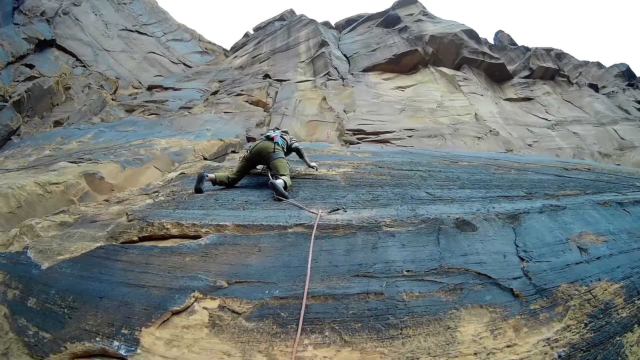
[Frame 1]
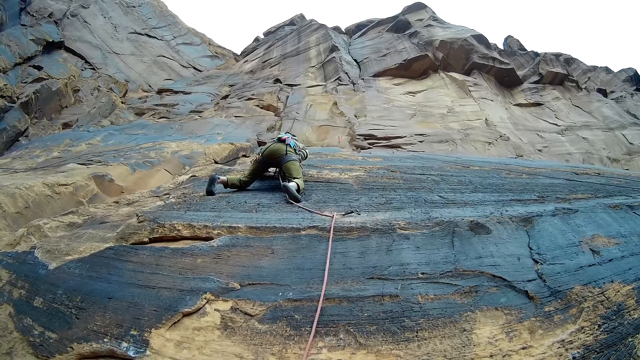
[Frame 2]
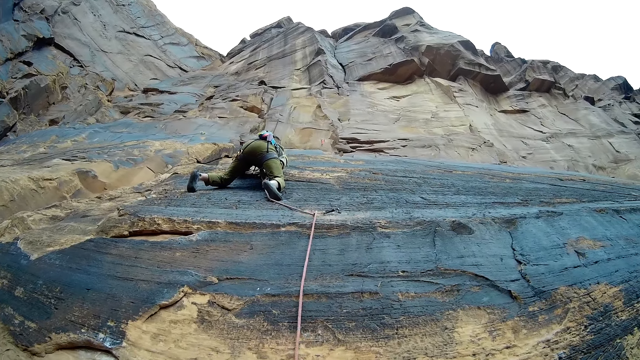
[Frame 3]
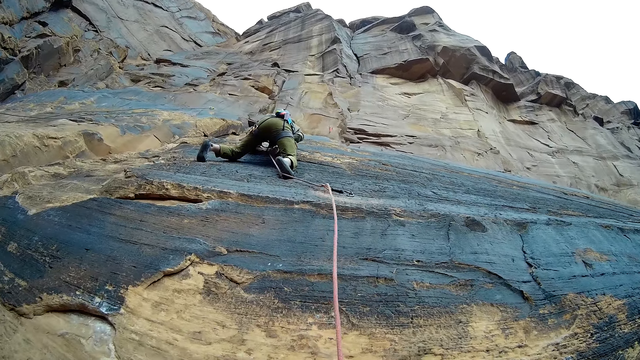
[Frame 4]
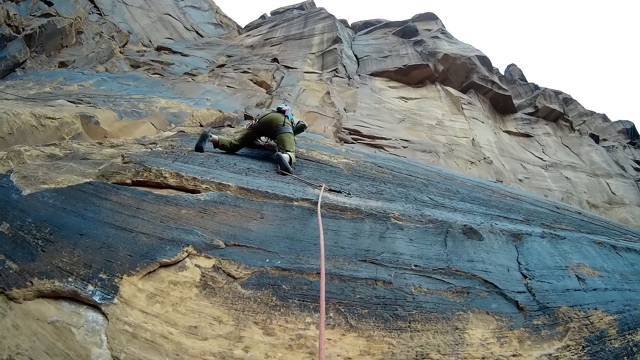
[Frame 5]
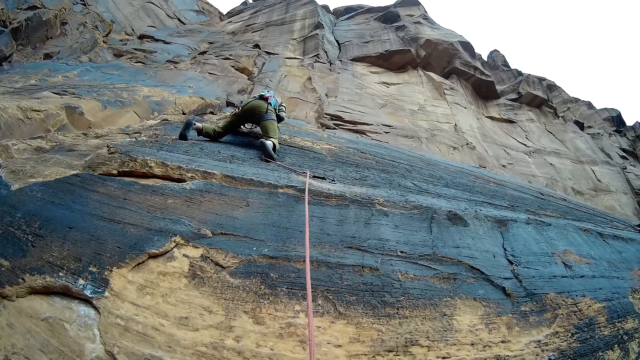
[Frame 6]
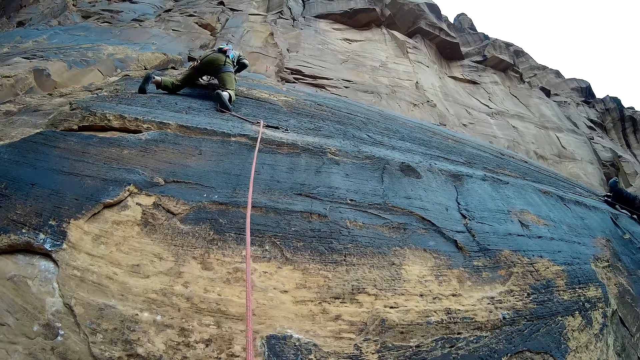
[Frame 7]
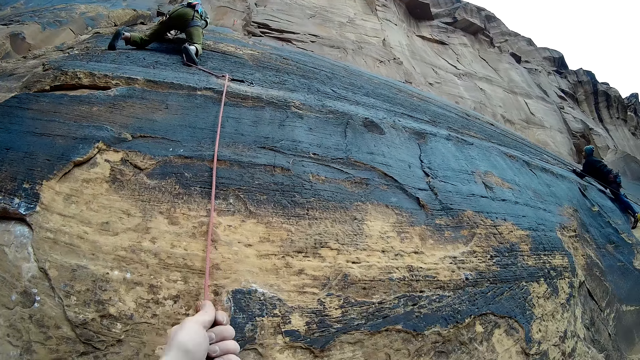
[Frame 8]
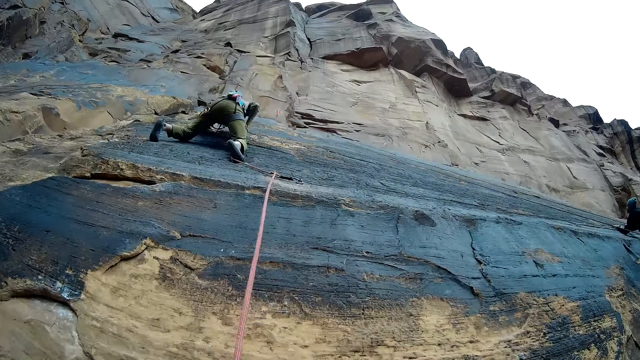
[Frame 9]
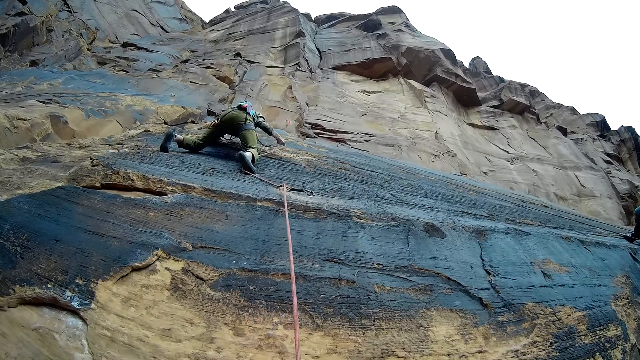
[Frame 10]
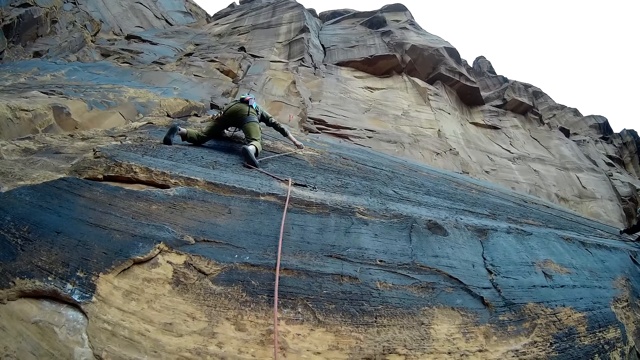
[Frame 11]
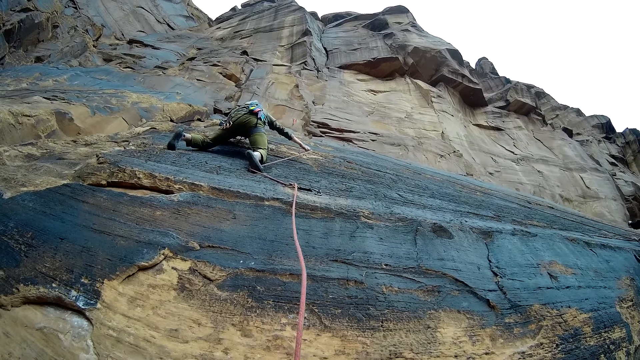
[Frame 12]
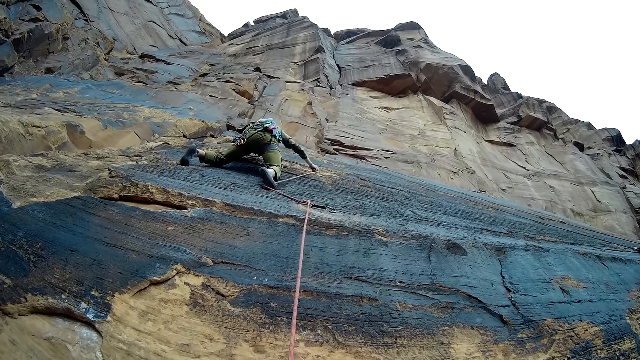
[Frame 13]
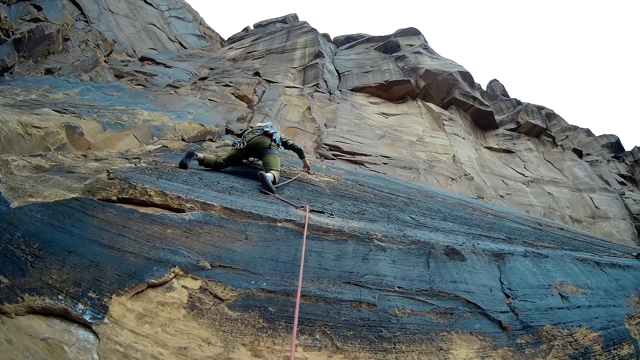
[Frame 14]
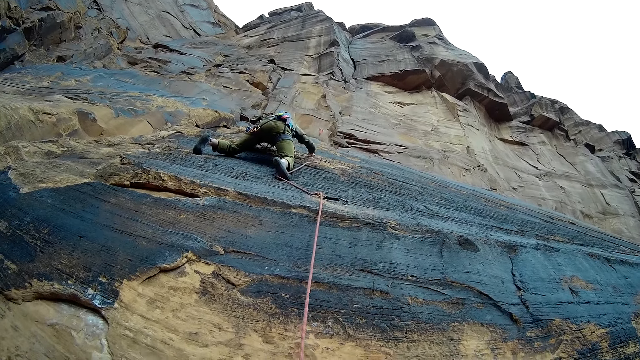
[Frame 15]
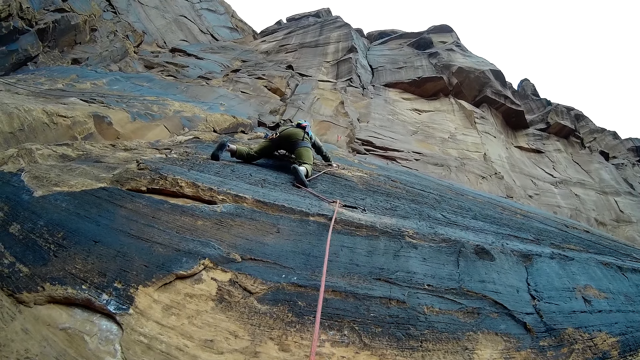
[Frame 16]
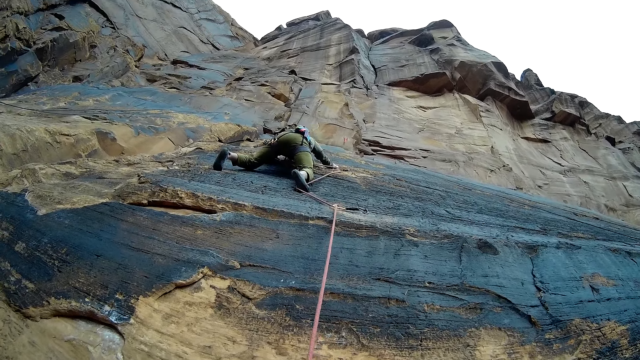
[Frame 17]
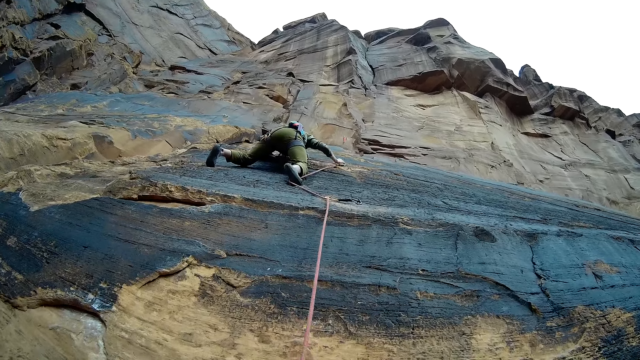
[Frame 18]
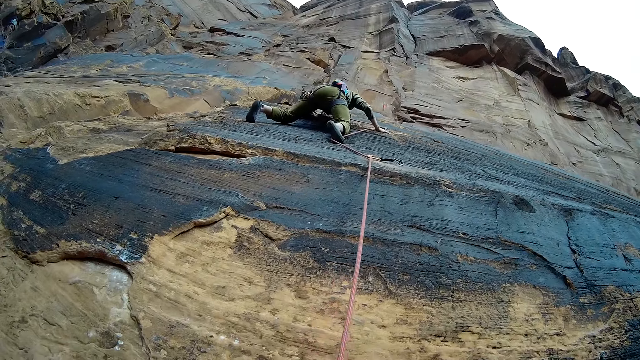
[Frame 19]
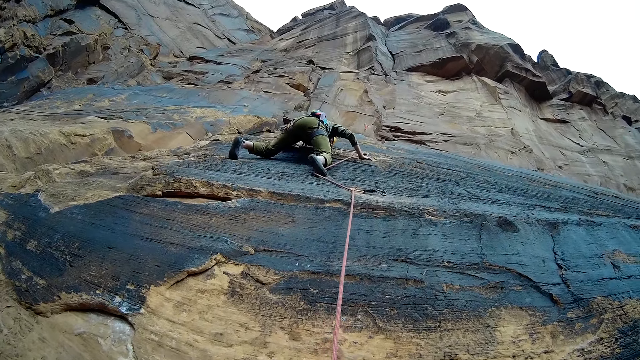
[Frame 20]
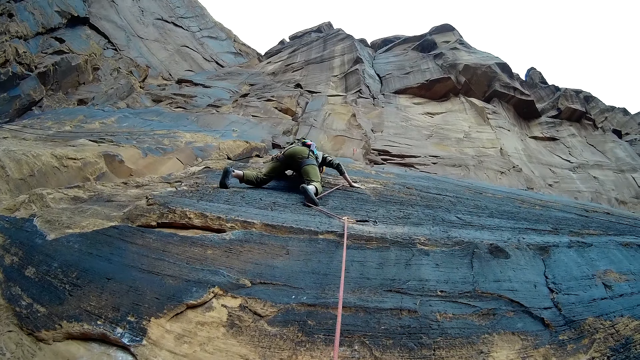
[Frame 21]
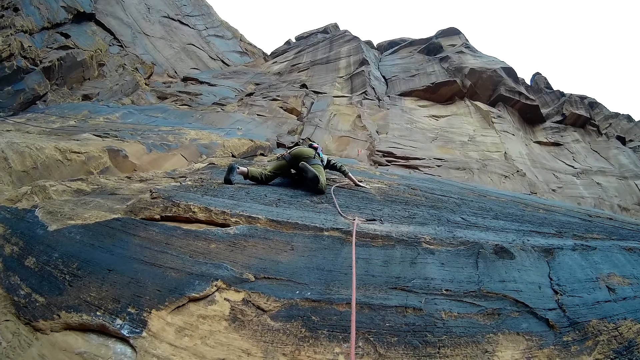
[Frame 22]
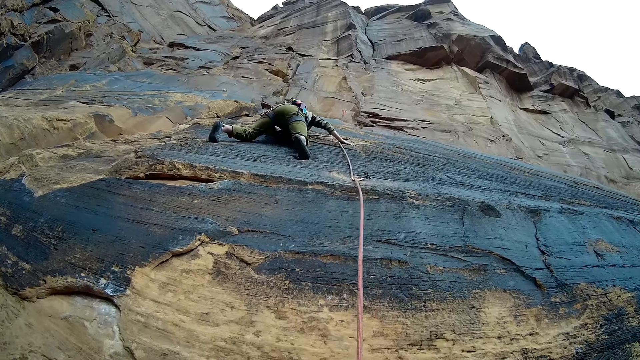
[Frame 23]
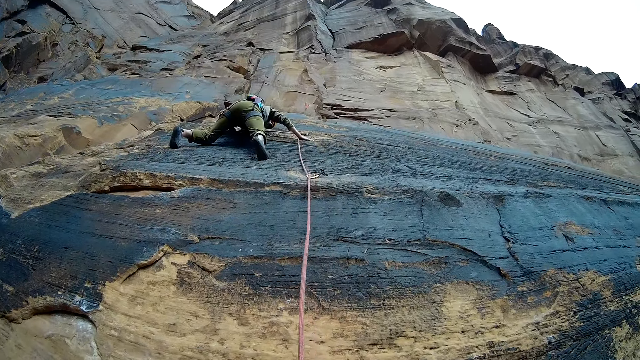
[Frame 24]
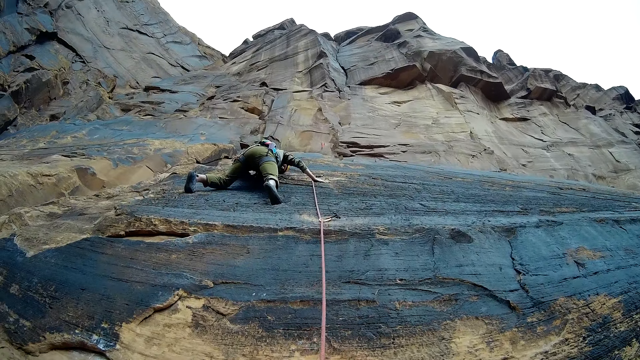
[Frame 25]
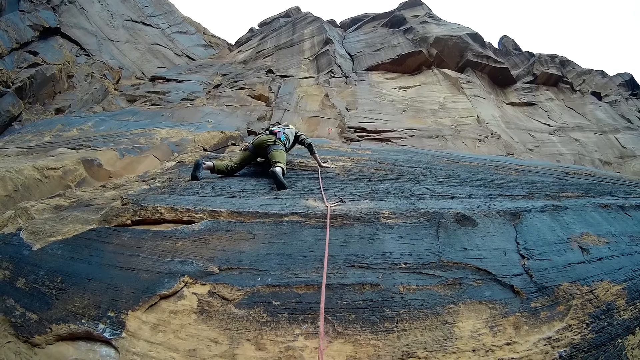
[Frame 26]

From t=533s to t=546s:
A man adjusts the rope. The camera wearer pulls at the rope fixed to the mountain wall. The man adjusts the position of the rope on the mountain wall. The man adjusts himself on the rock mountain.

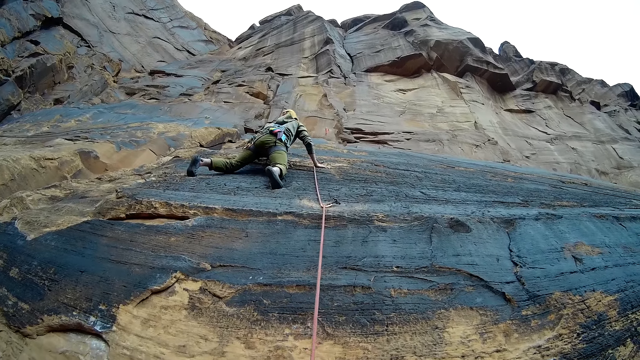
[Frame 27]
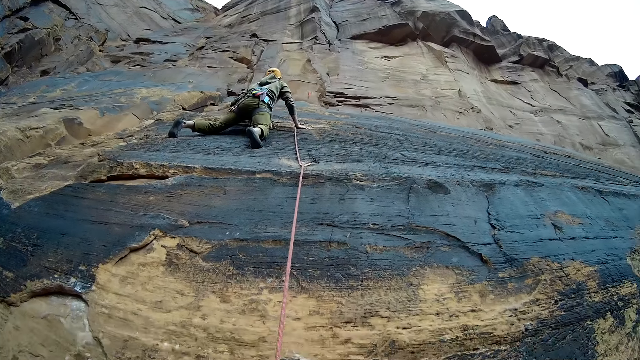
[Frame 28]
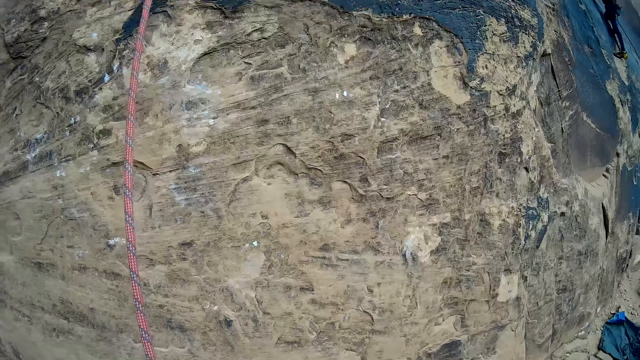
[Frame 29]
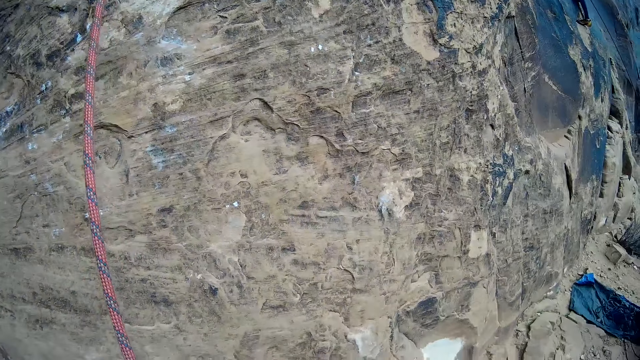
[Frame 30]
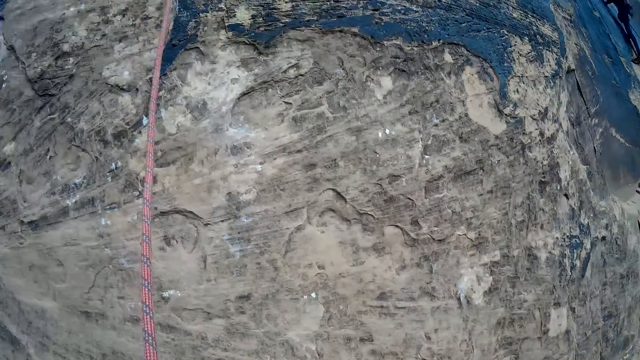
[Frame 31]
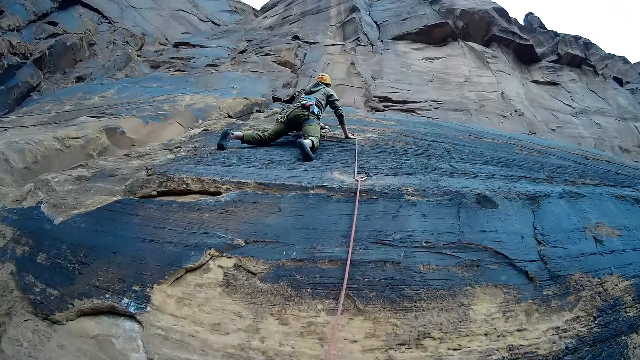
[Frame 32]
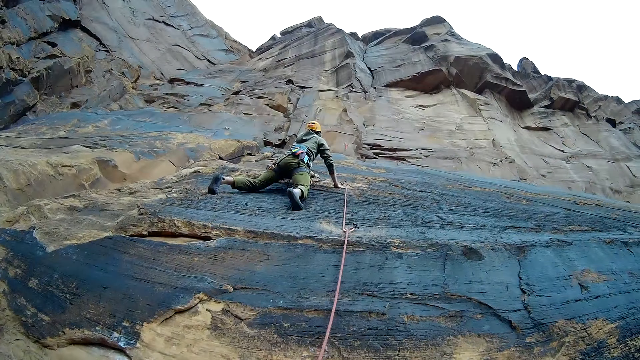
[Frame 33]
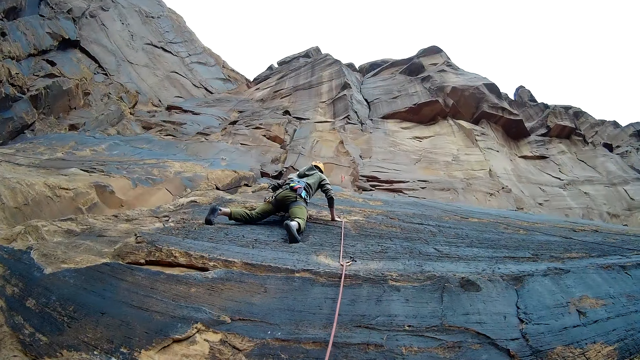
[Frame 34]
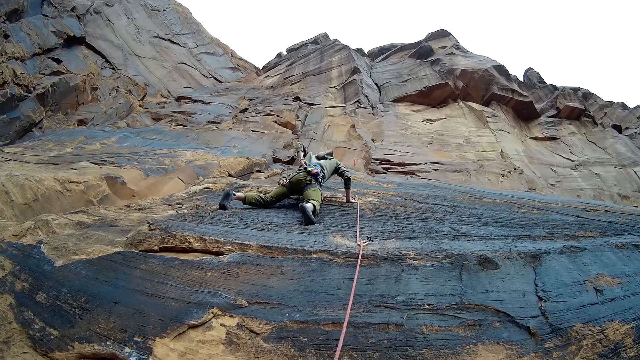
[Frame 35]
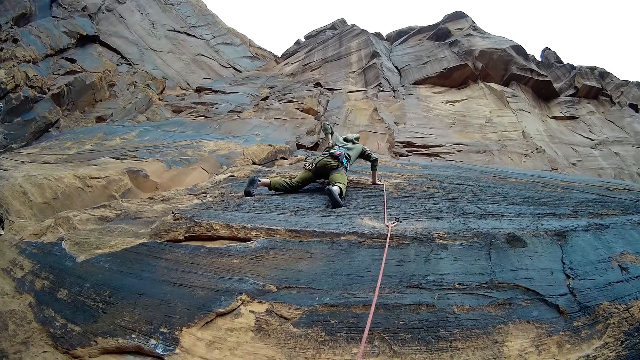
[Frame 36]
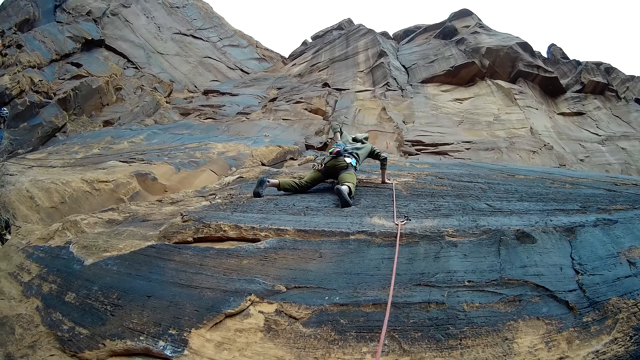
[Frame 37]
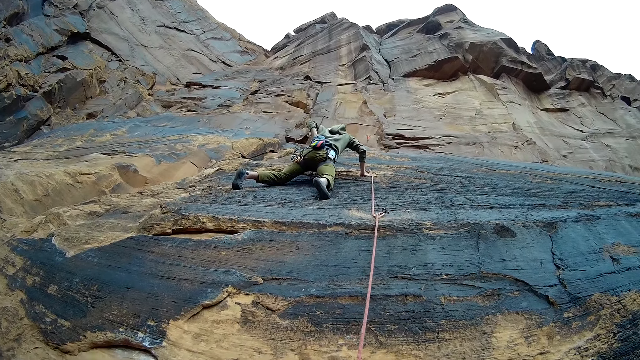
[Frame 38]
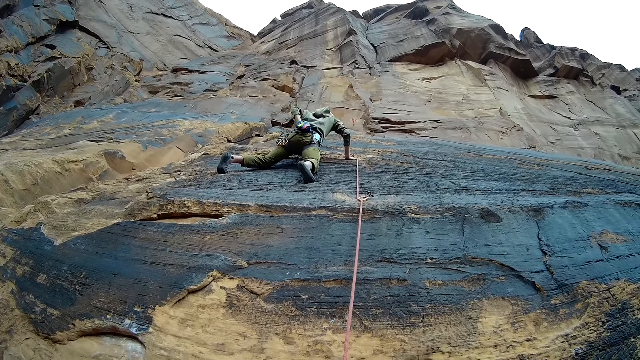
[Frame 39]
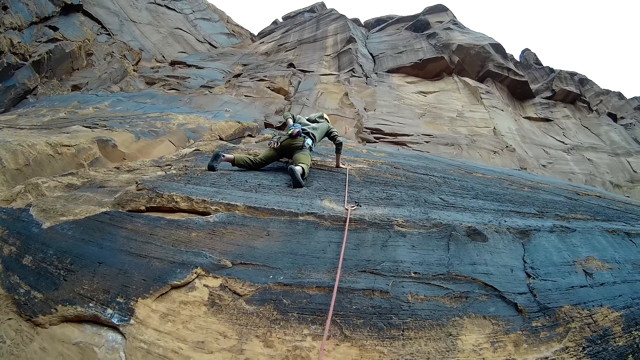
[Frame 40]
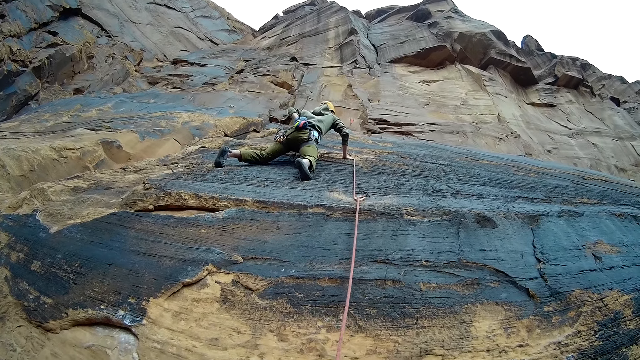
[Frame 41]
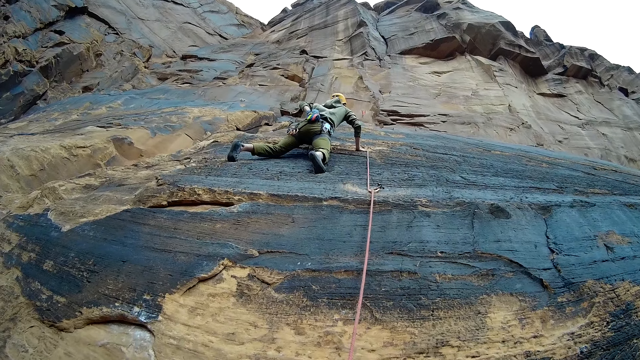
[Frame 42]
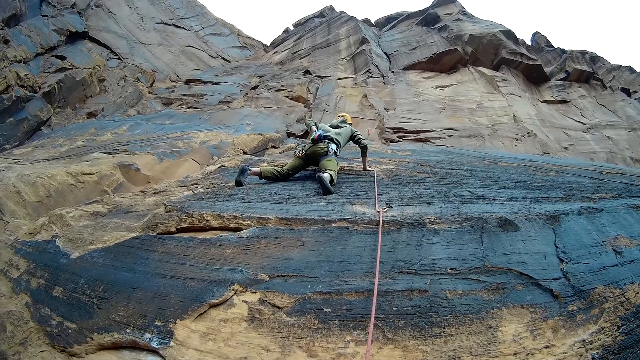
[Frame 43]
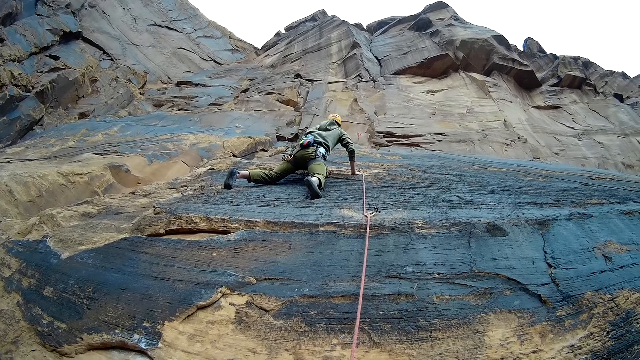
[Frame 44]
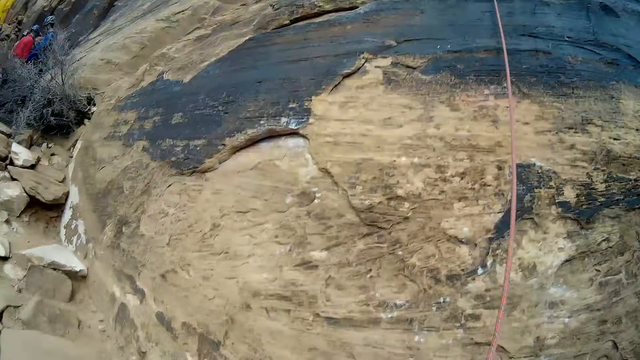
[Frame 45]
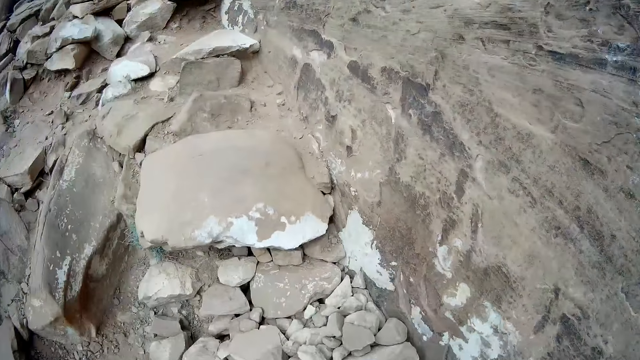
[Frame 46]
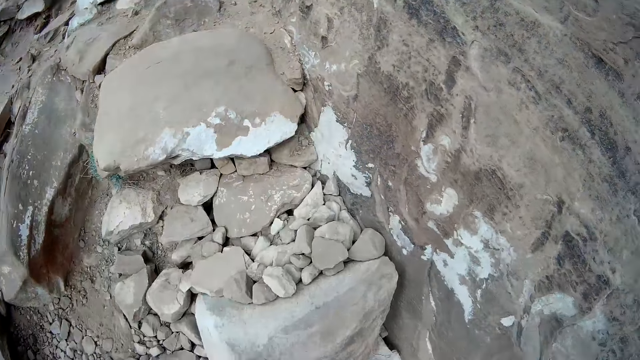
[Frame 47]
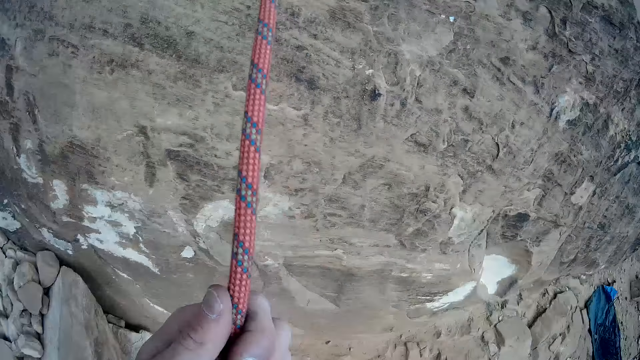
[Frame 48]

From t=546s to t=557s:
The camera wearer looks around. A person adjusts the harness belt. A man reaches into his backpack. The camera wearer looks around.
